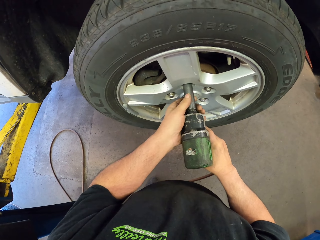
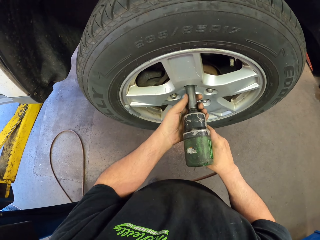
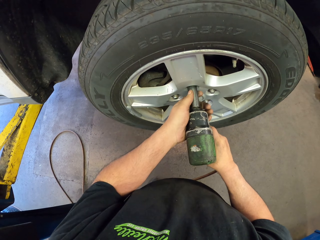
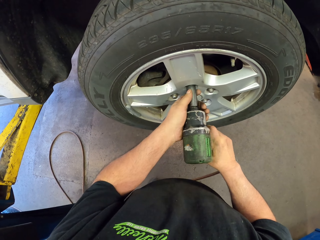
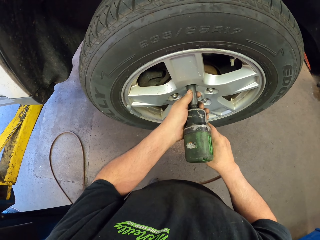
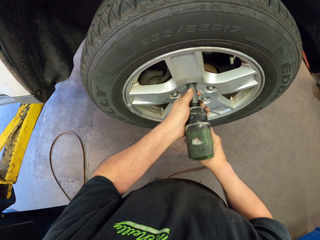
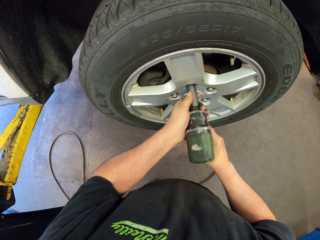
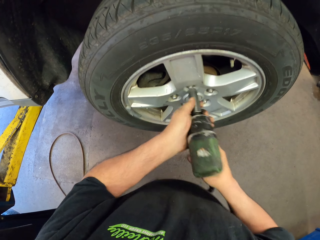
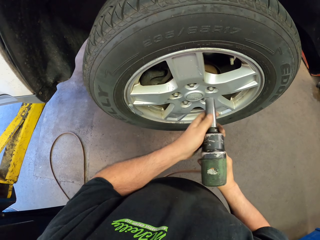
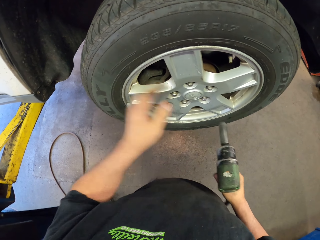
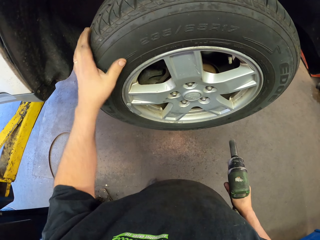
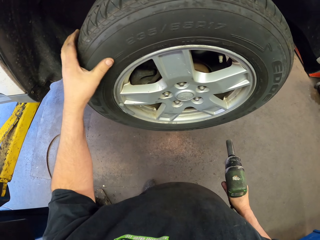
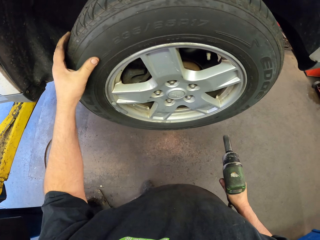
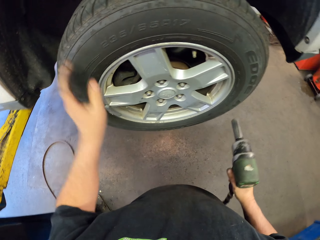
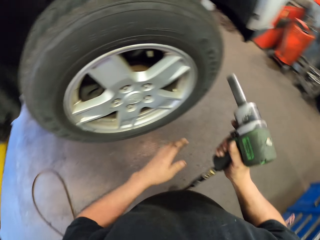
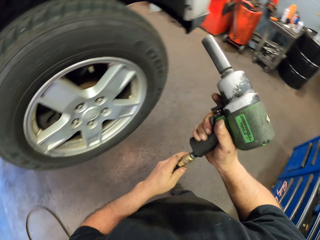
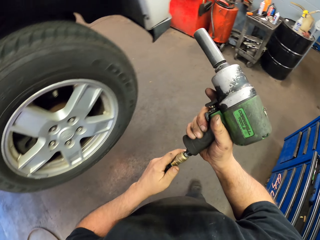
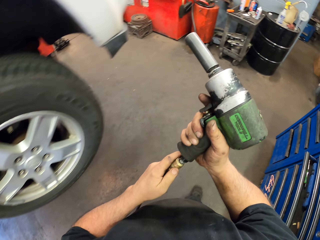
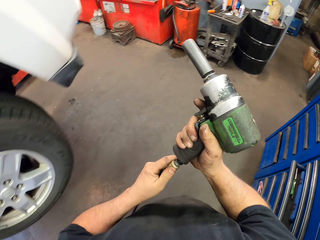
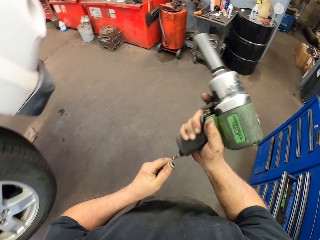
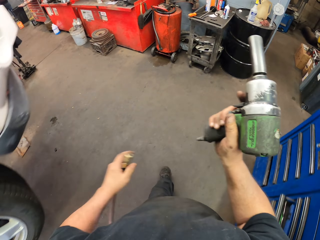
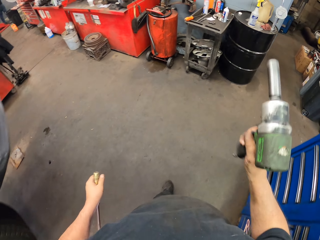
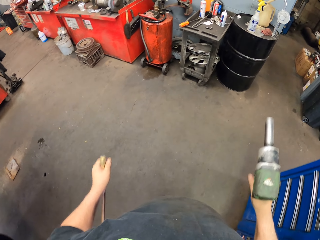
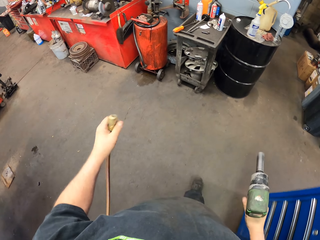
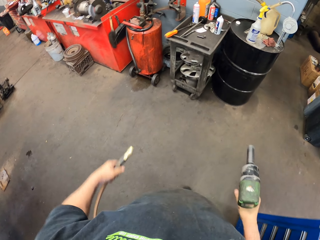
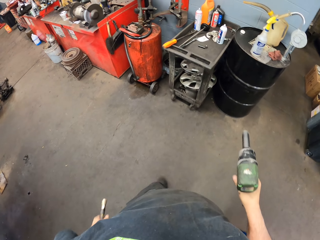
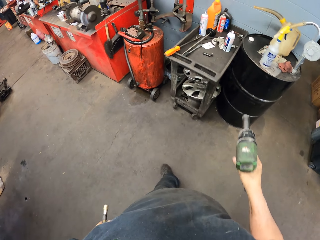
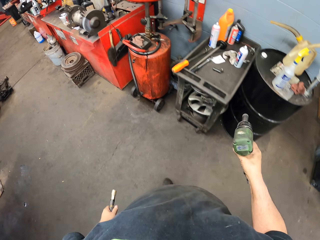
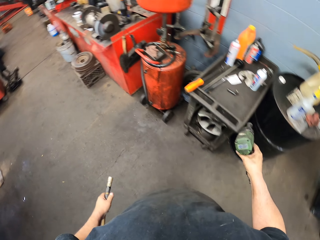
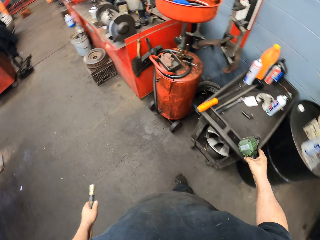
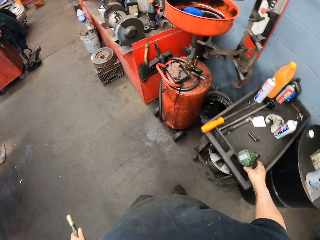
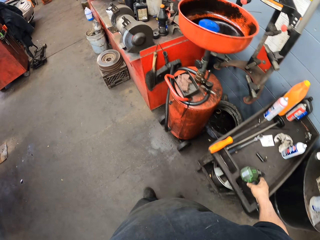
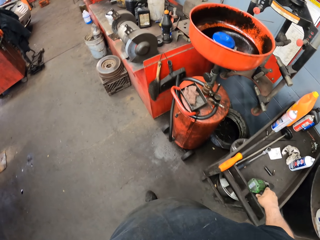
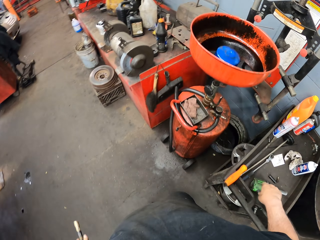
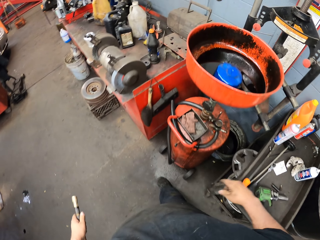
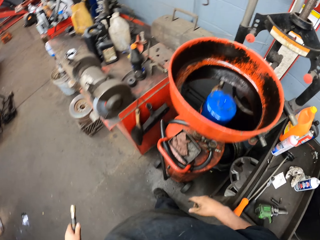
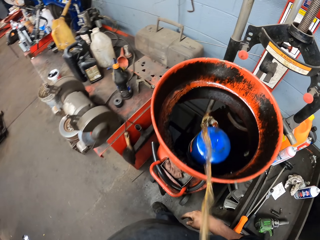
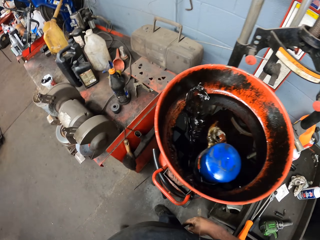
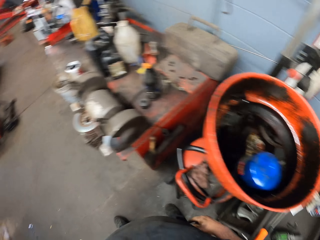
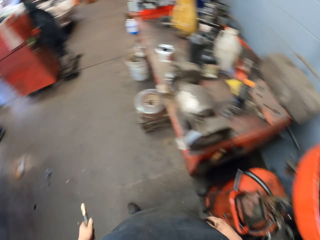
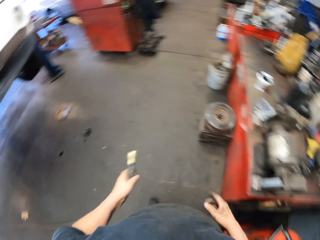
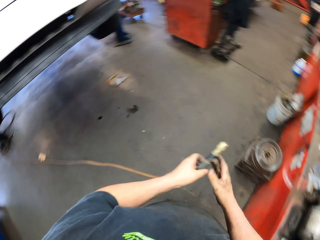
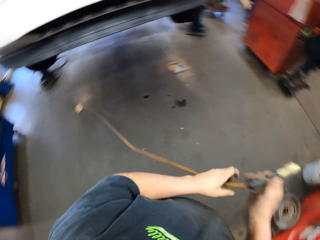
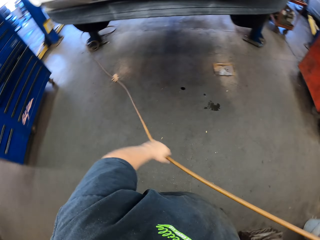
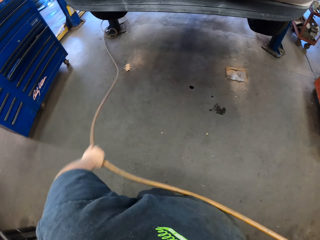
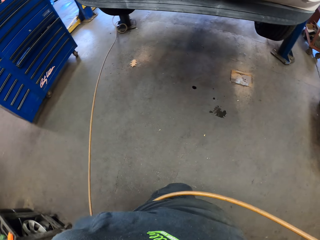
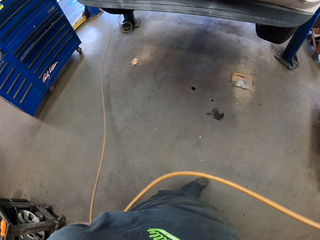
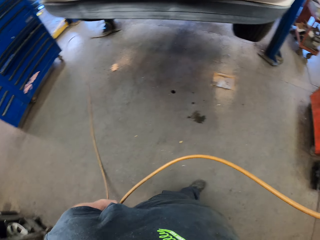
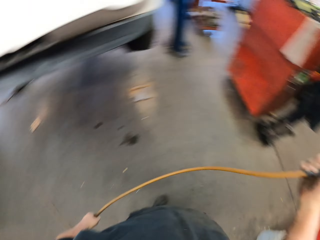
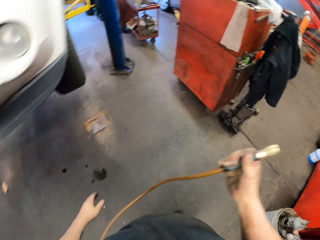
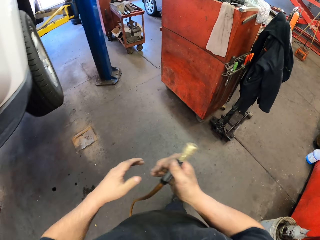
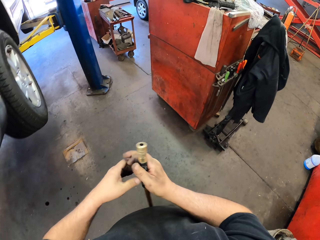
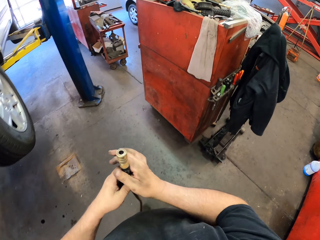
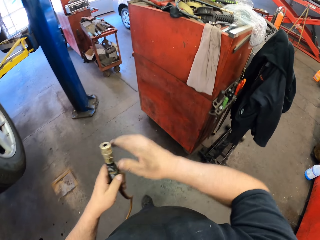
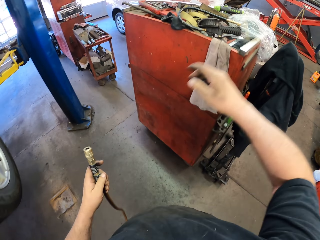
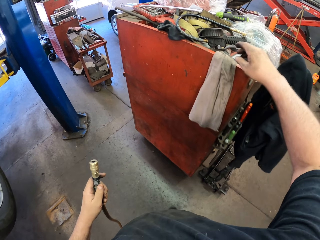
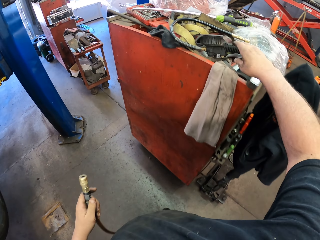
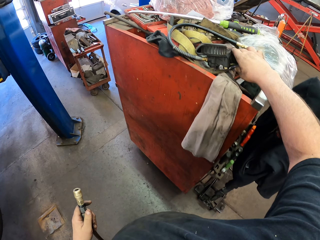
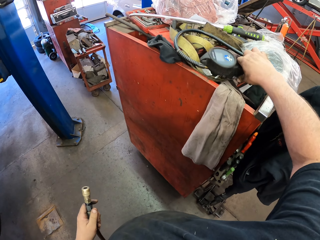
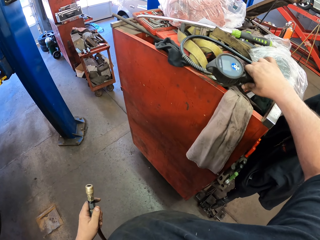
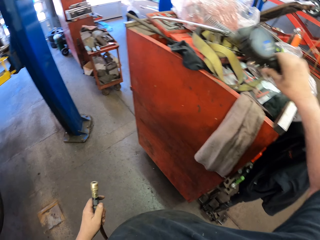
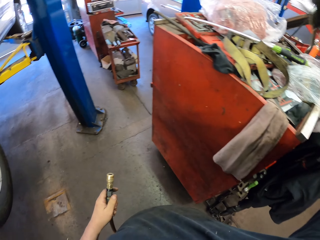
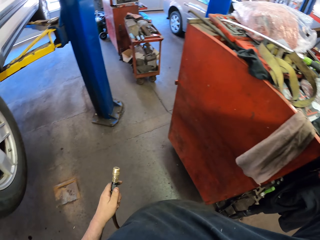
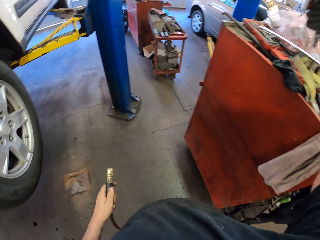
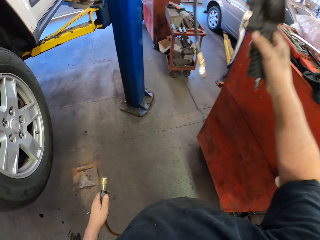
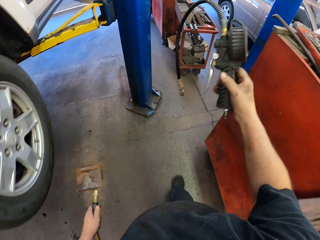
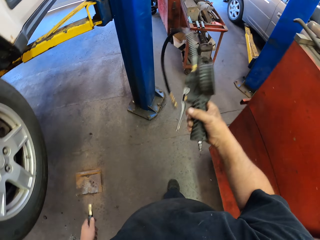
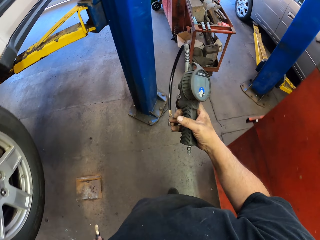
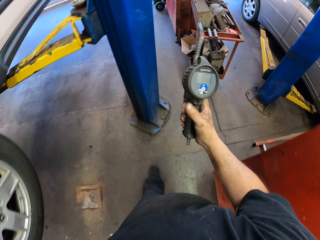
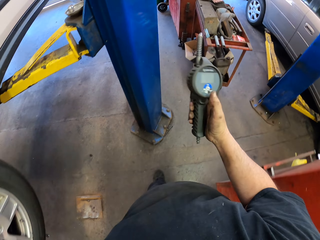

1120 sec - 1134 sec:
The camera wearer tightens the nut on the wheel. He touches the tyre with his left. He dismantles the nut gun or drill. He moves around the room, places the drill on a table and does something. He pulls the wire. He moves the drill hose pipe. He takes the pressure gun.

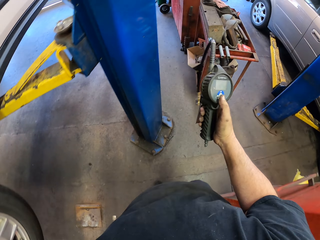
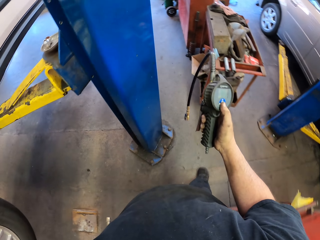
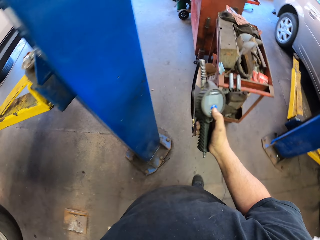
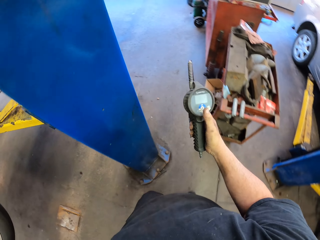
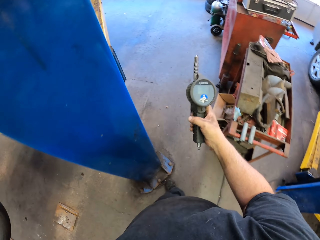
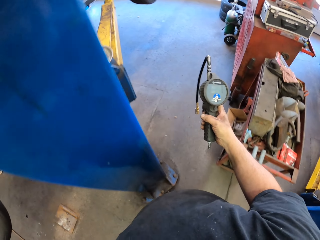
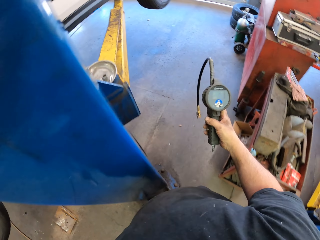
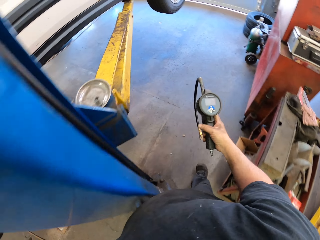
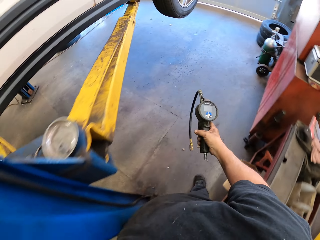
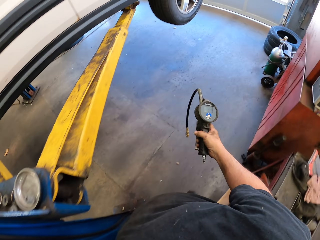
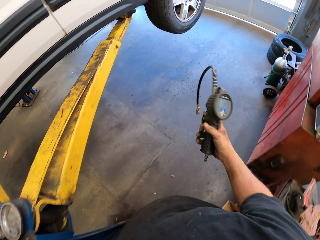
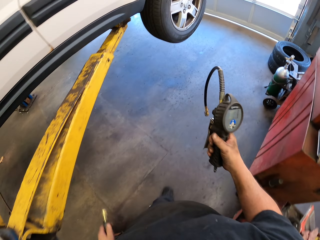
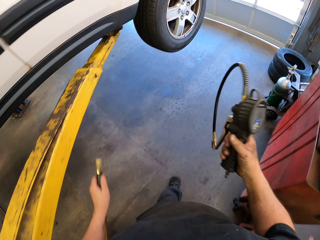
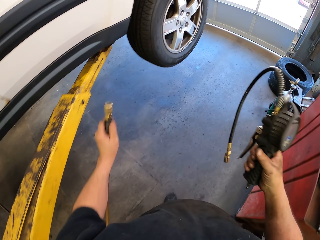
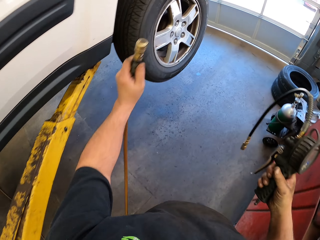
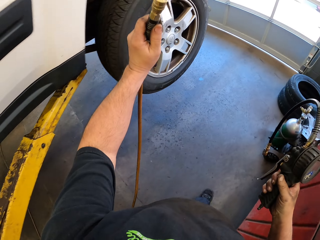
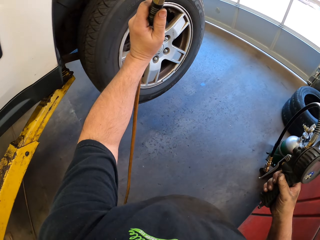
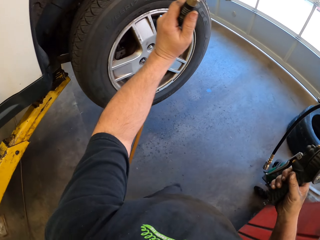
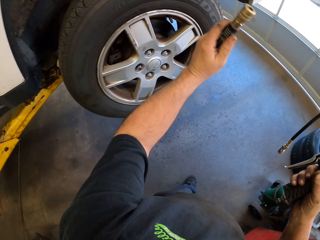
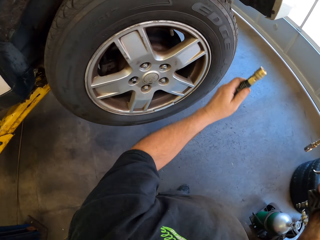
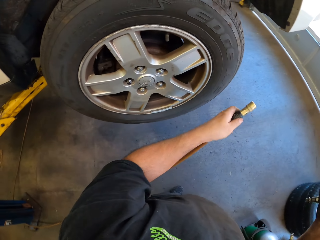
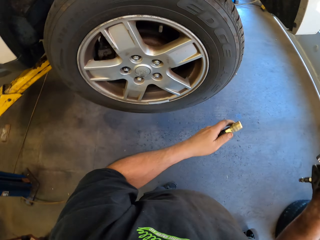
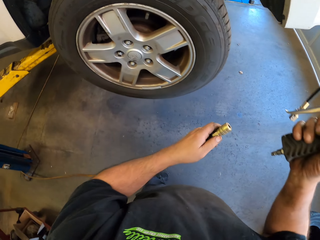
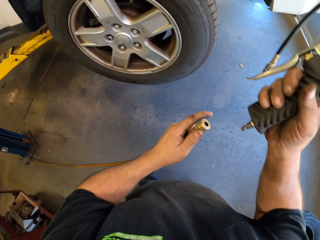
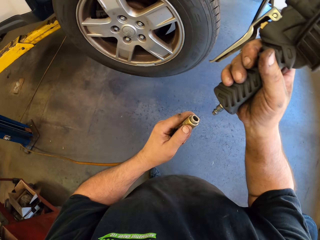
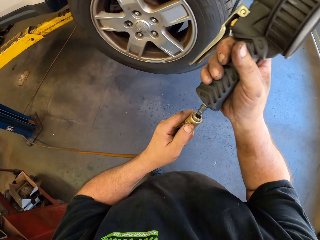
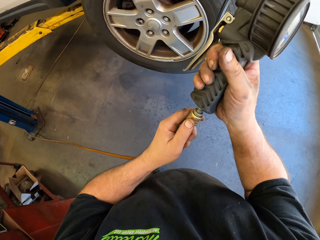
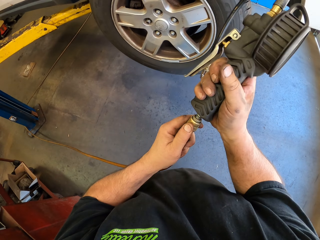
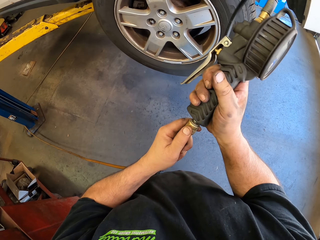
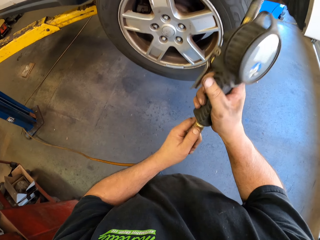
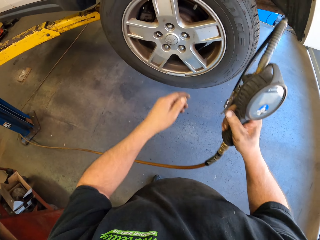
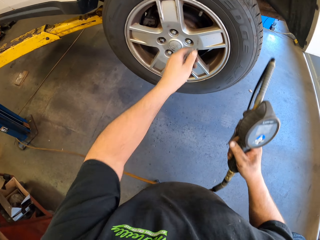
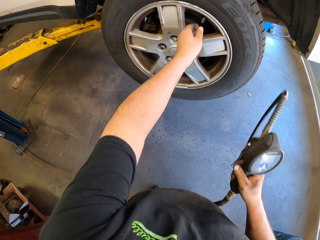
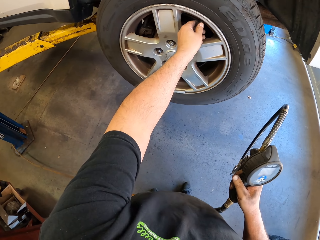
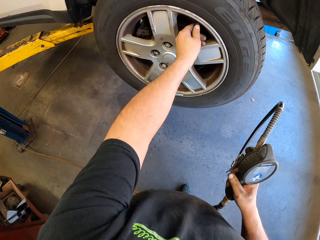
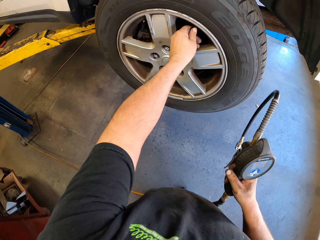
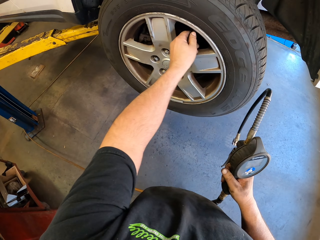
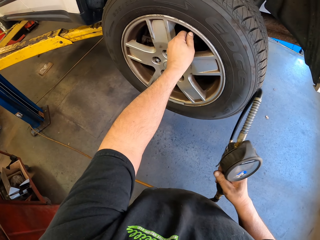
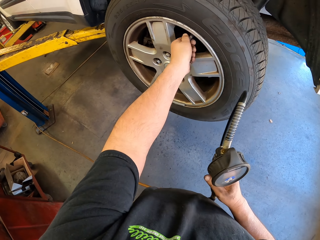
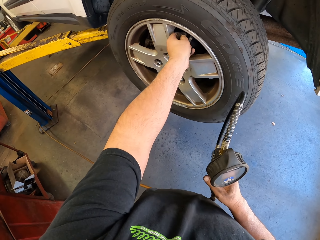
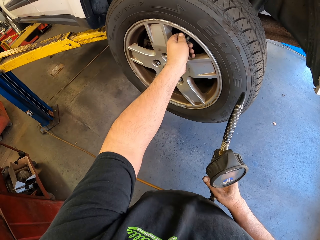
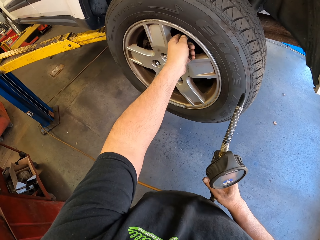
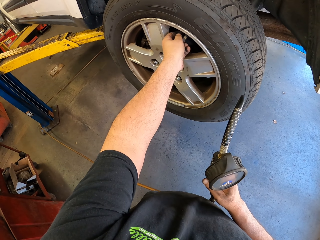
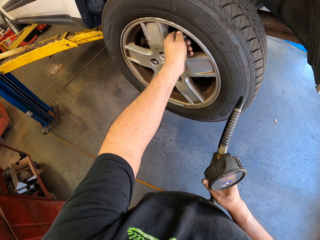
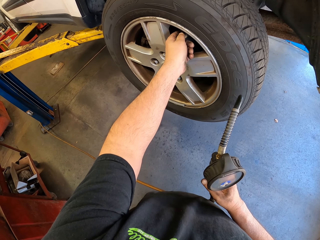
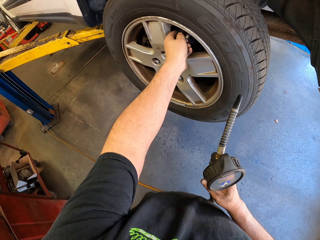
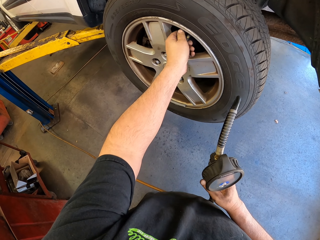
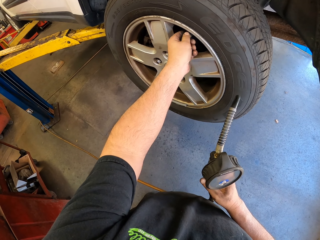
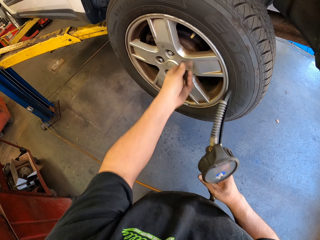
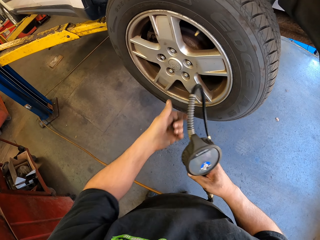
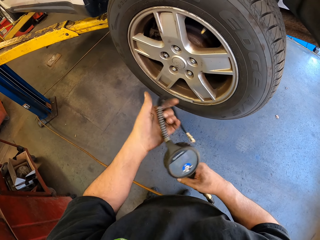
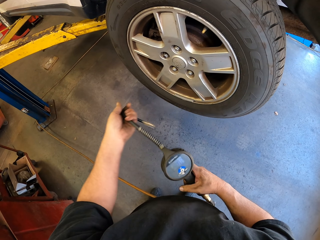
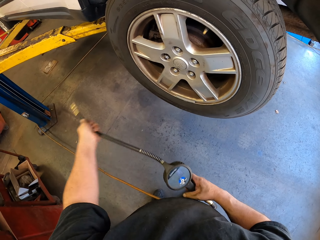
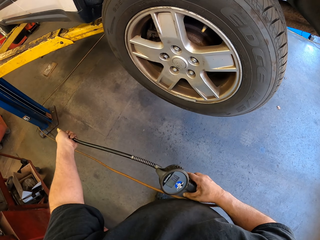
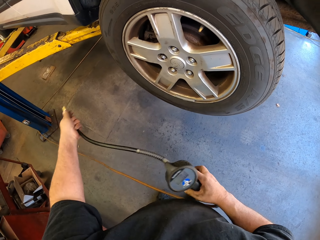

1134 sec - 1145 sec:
The camera wearer picks up something. They move around the room. They fix the pressure gun. They connect something with the hose pipe. They hold the tyre. They open the bolt from the tyre with their hand.
